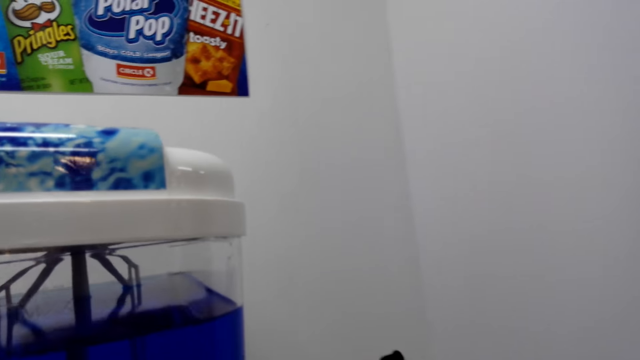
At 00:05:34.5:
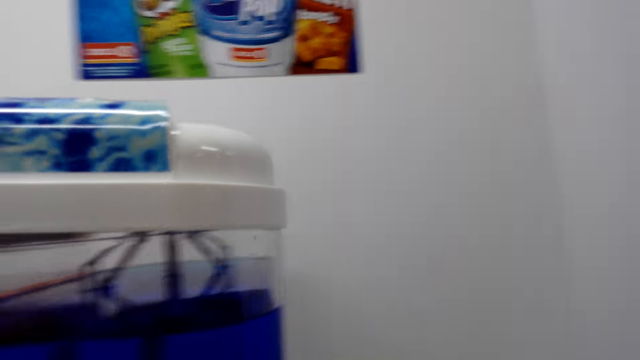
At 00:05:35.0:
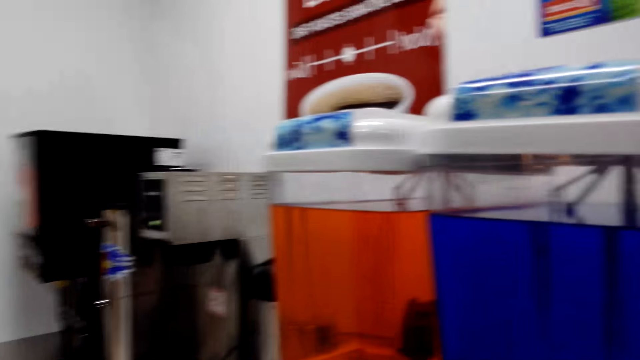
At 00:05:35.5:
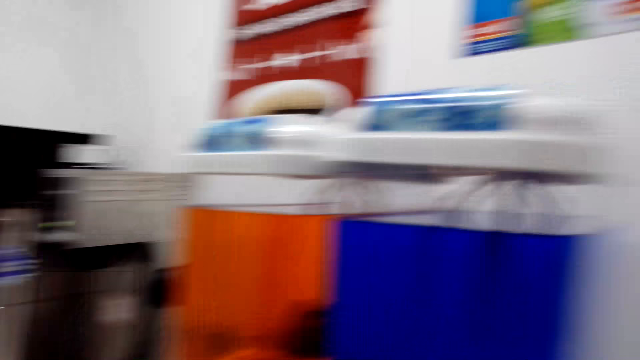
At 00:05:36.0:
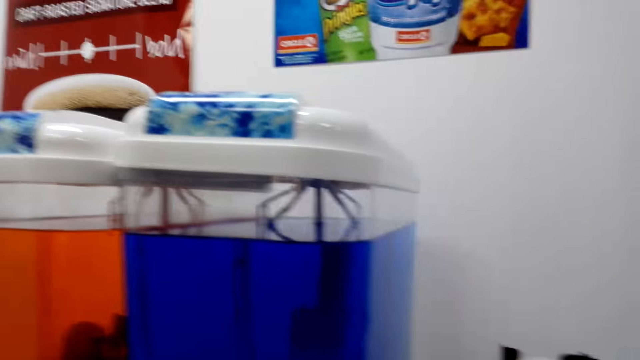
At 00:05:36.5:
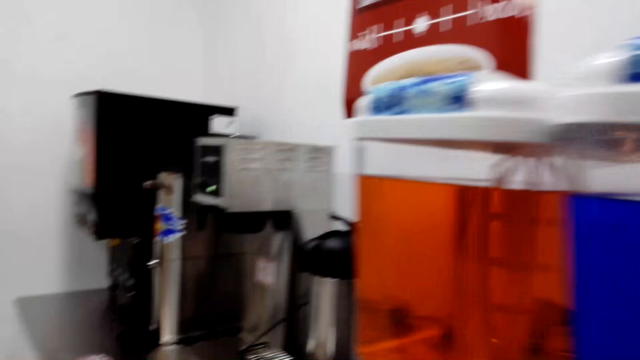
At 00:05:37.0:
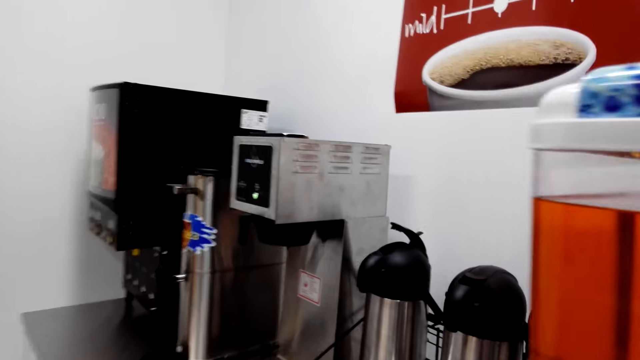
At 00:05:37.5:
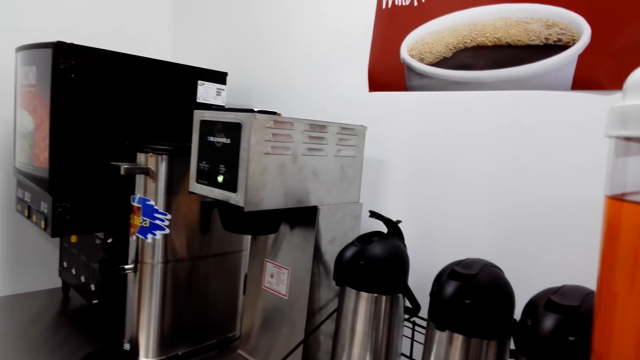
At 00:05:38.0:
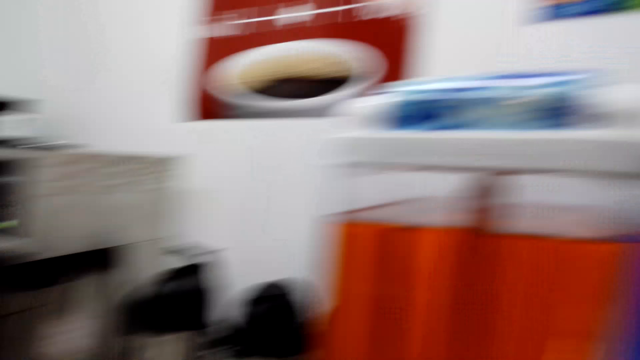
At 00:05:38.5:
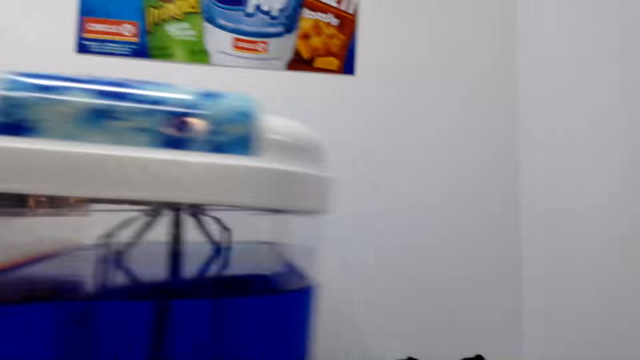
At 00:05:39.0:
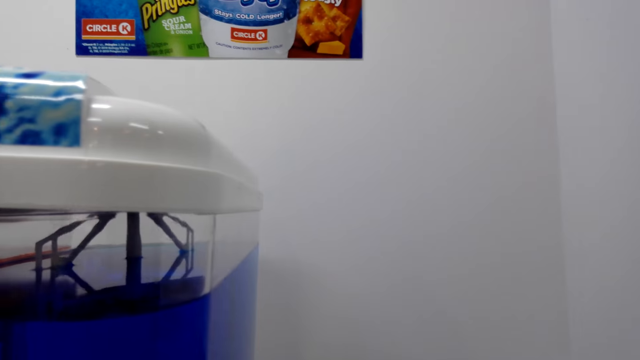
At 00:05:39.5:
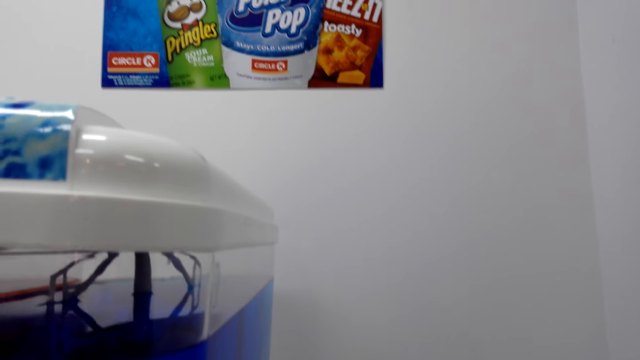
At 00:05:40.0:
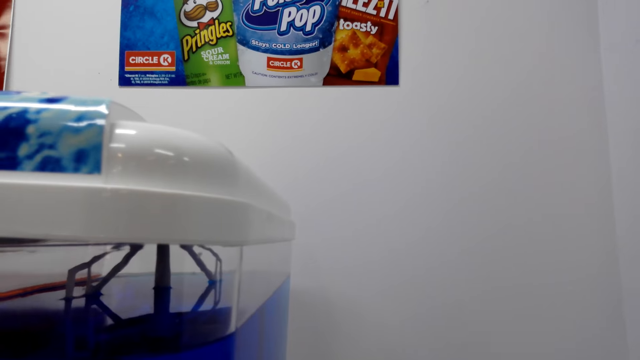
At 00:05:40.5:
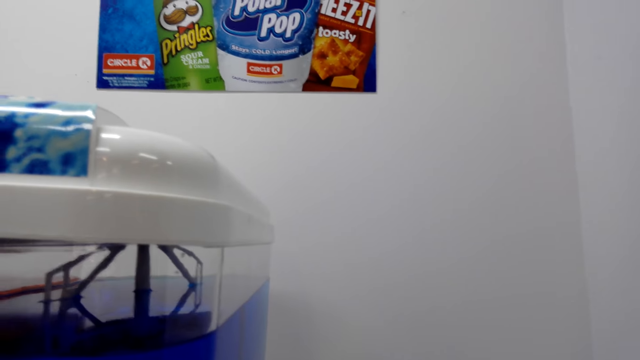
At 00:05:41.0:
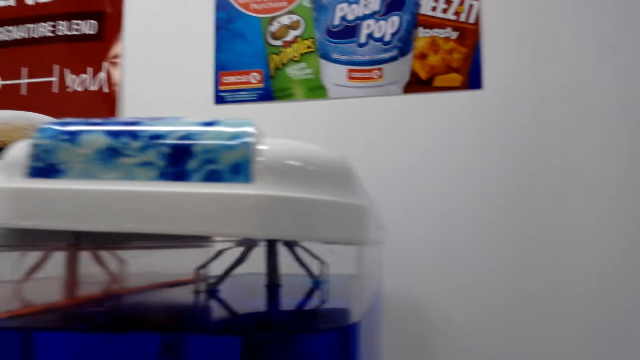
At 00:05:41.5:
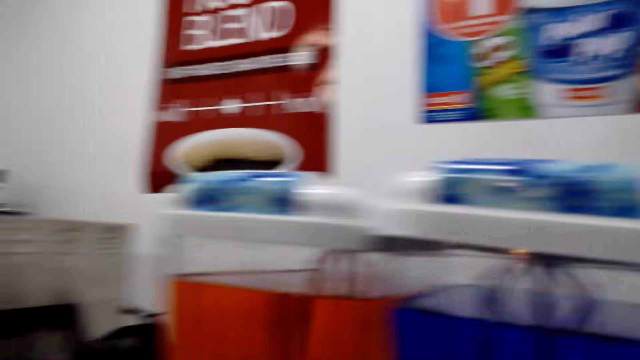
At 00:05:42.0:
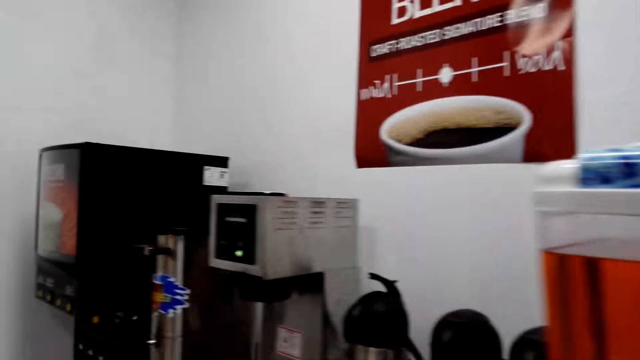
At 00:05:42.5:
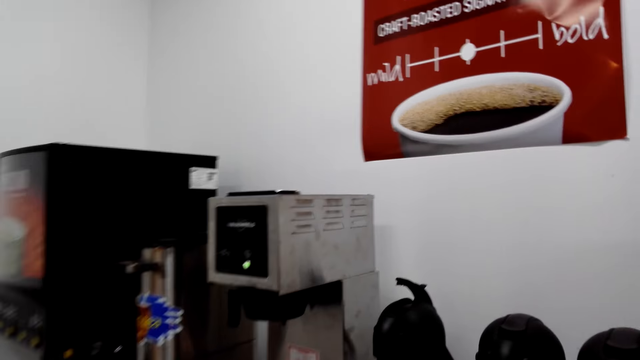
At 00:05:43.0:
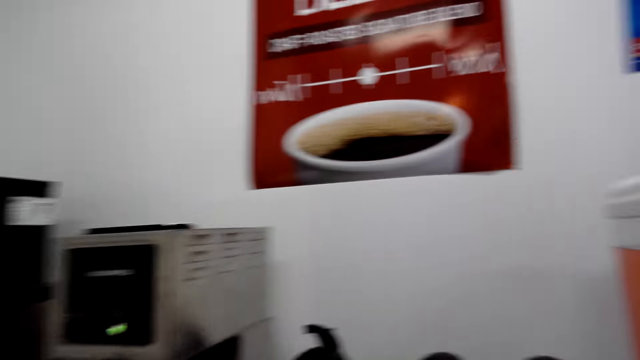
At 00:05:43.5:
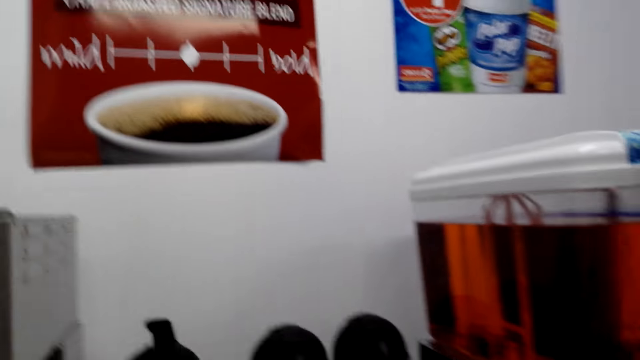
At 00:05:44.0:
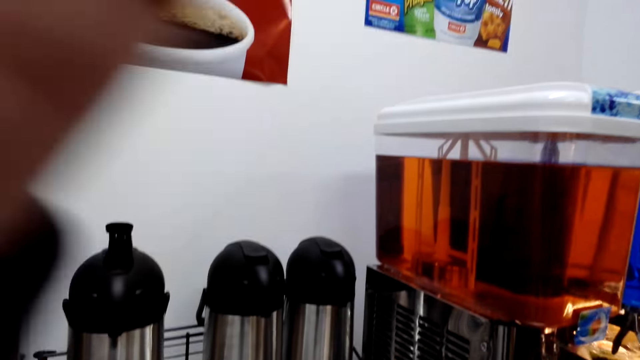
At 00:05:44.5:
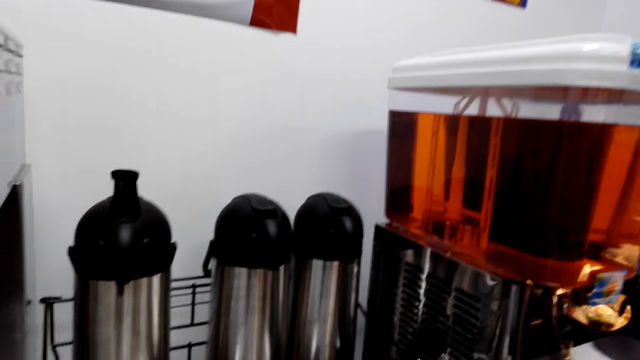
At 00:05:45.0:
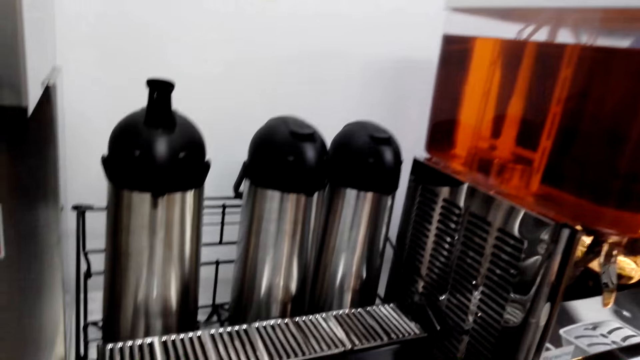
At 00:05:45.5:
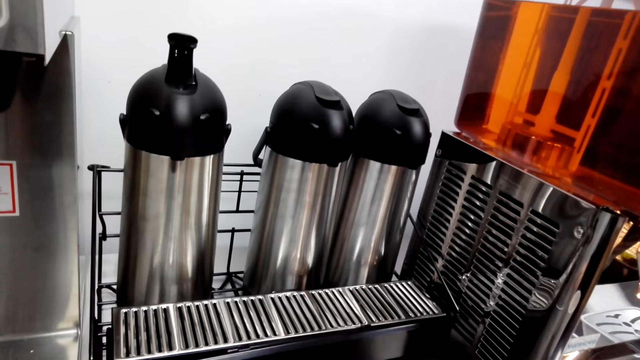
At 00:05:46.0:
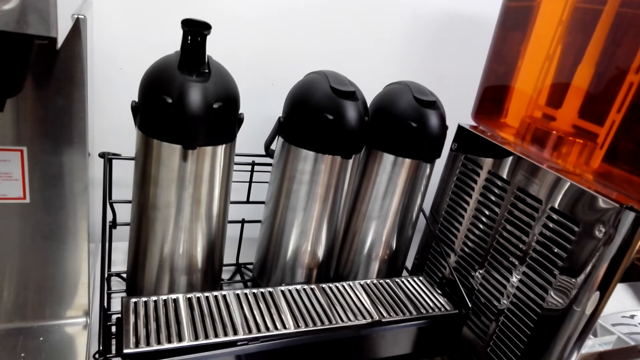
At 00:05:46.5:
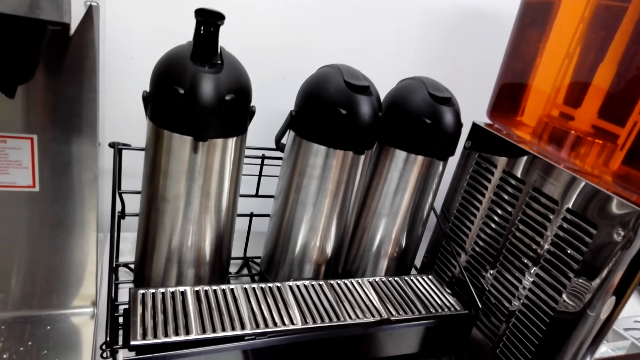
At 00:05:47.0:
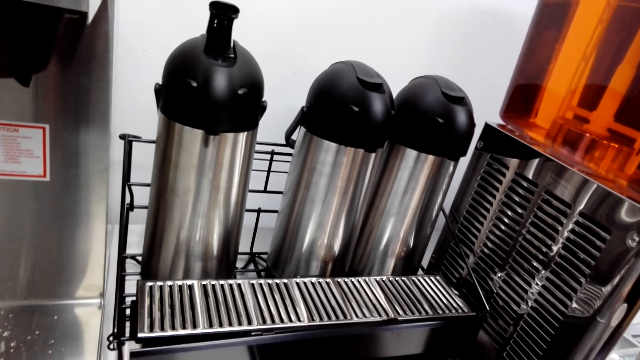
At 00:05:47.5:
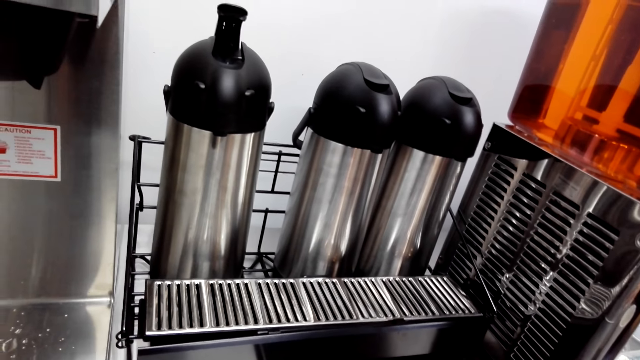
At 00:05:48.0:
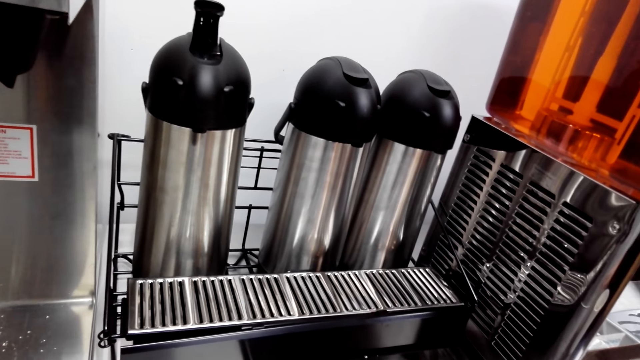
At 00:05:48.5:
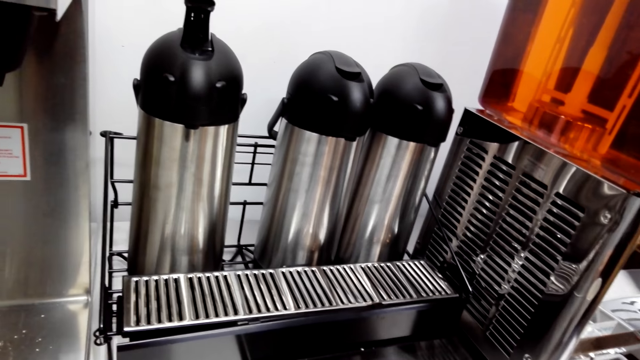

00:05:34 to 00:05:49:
The camera wearer looks around. They lift up the left hand. They walk around the shop.

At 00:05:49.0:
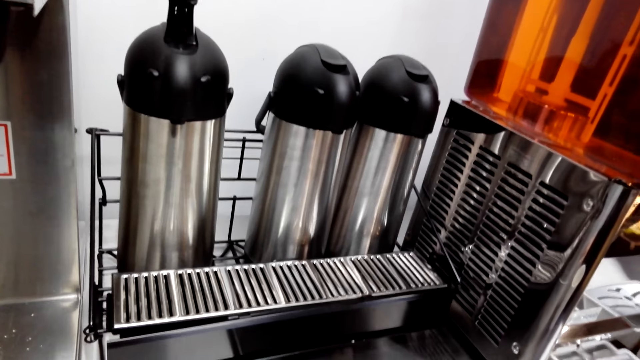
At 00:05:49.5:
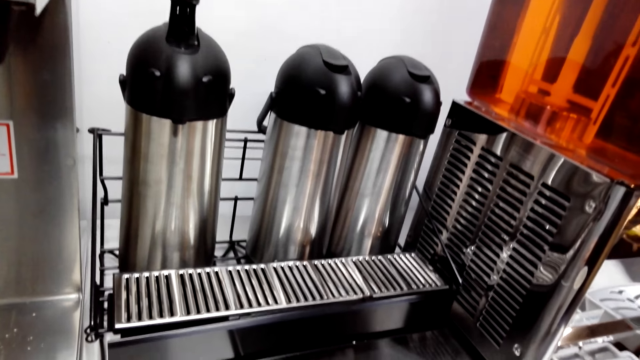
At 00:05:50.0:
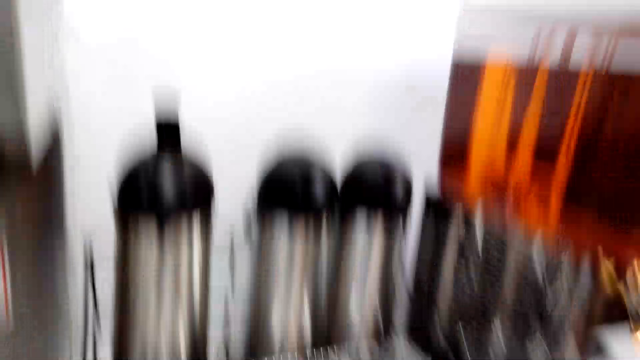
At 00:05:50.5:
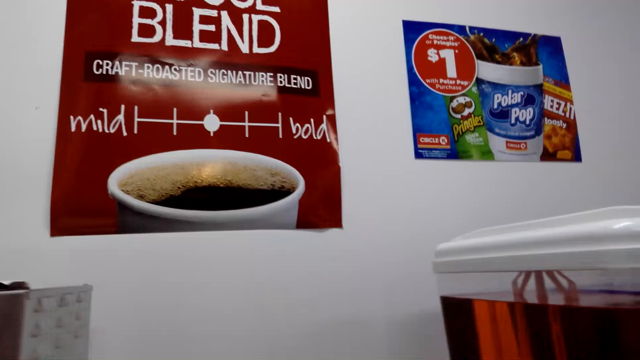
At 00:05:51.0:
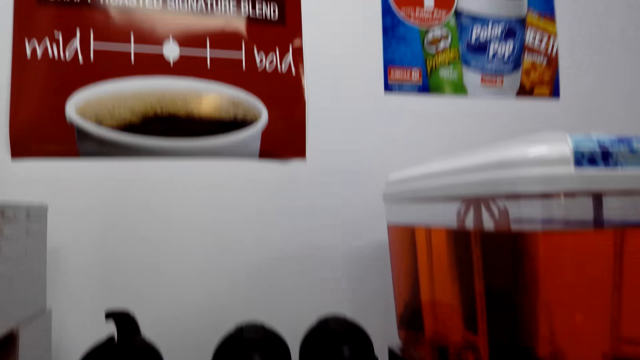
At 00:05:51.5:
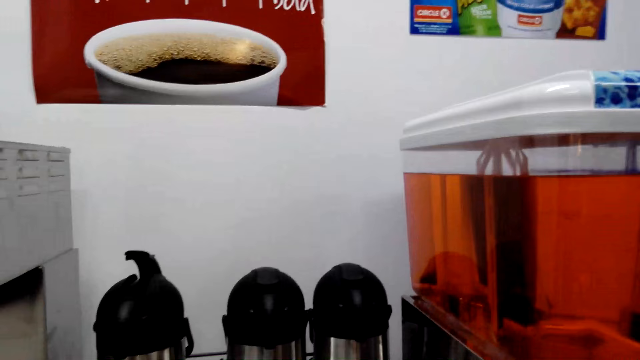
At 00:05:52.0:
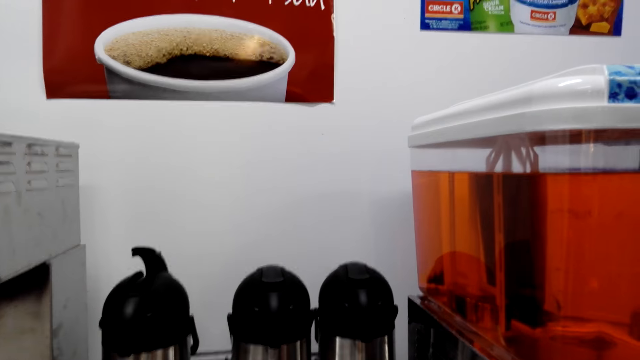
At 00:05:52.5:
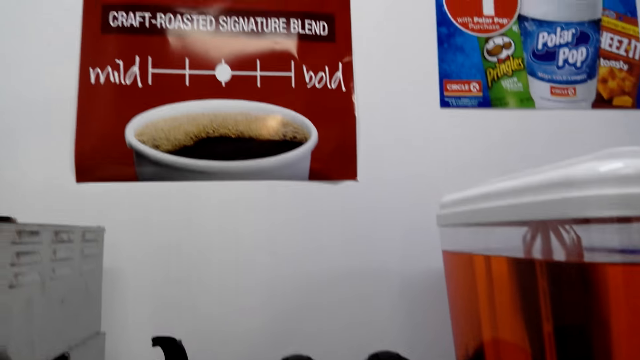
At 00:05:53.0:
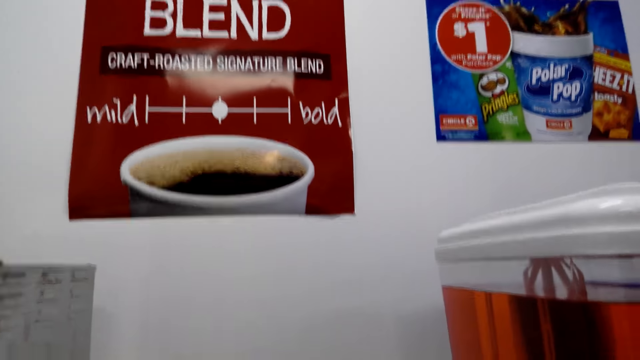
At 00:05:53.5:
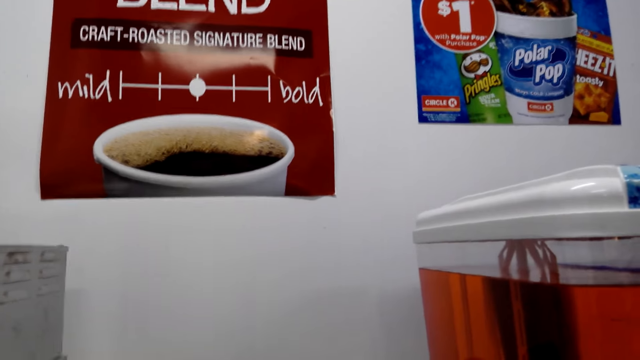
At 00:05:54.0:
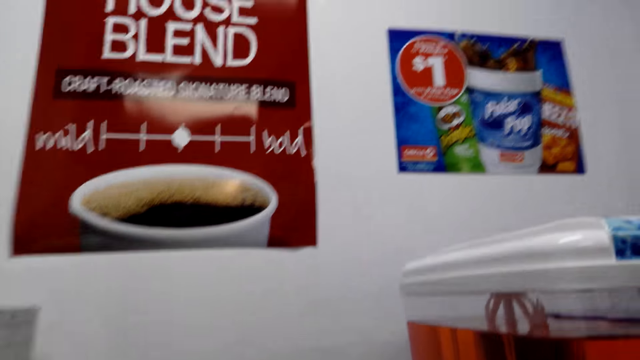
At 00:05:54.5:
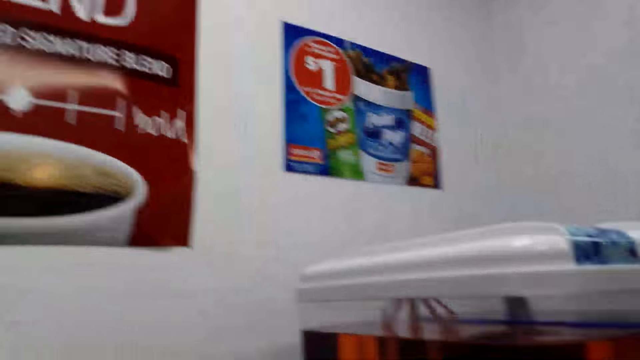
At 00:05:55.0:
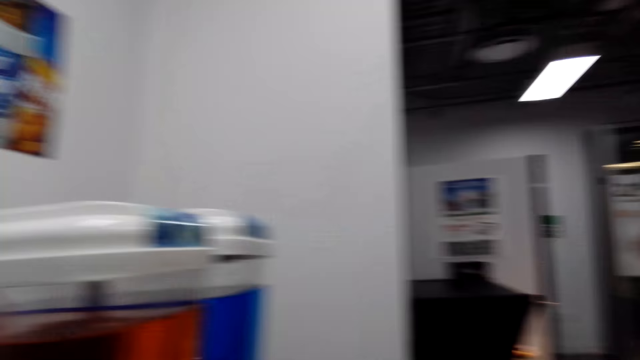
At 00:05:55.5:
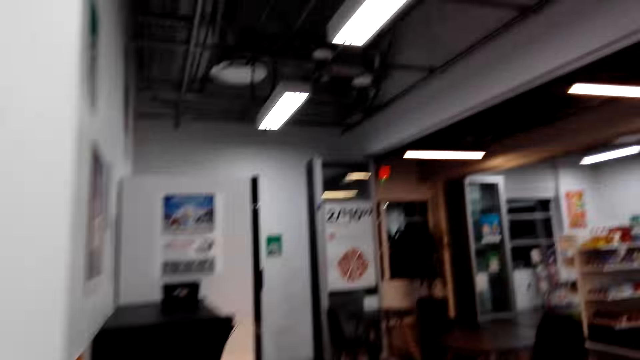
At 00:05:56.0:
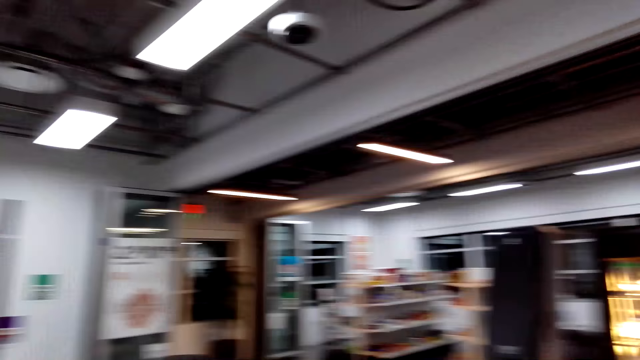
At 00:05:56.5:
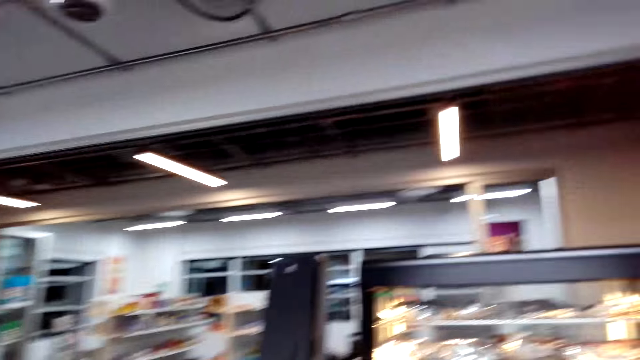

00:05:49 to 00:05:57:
The camera wearer turns.
